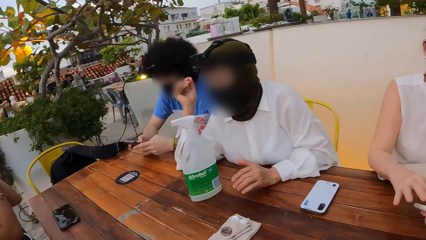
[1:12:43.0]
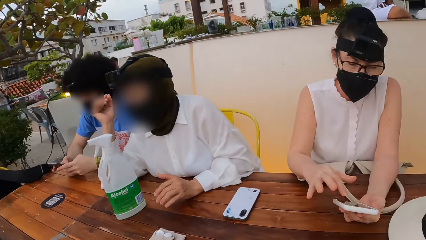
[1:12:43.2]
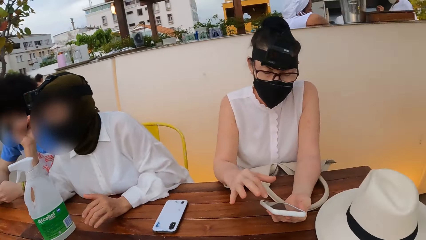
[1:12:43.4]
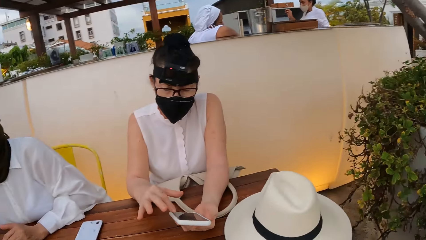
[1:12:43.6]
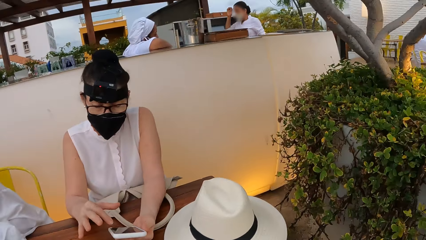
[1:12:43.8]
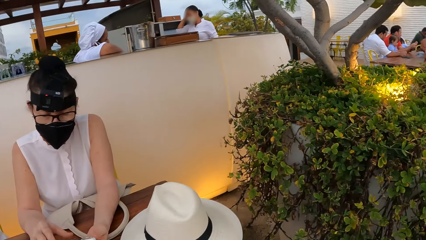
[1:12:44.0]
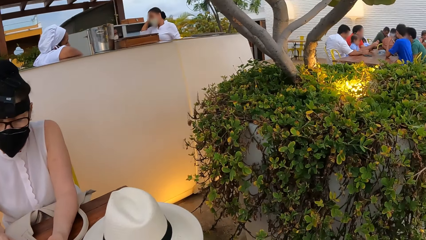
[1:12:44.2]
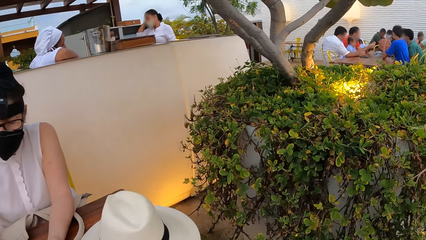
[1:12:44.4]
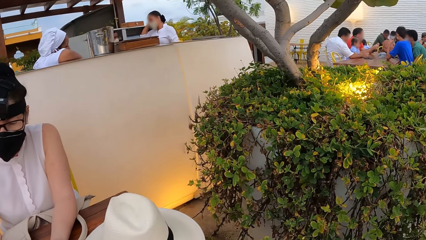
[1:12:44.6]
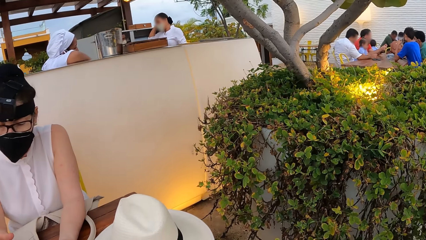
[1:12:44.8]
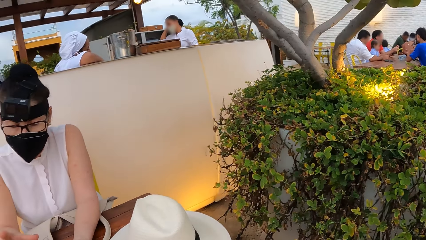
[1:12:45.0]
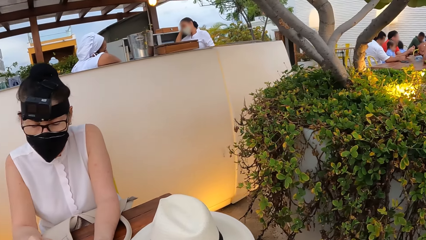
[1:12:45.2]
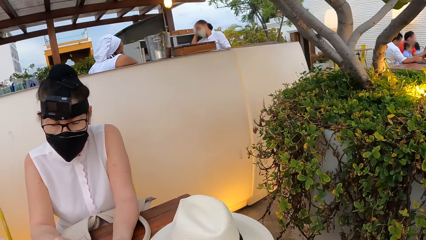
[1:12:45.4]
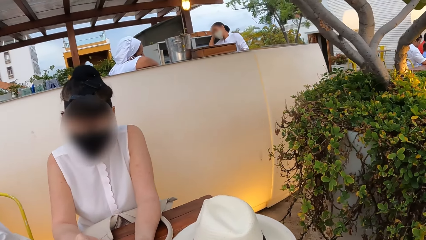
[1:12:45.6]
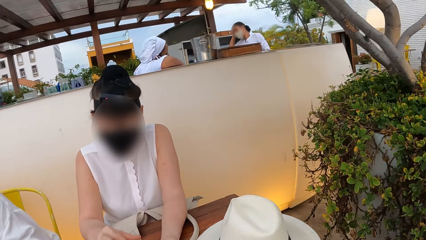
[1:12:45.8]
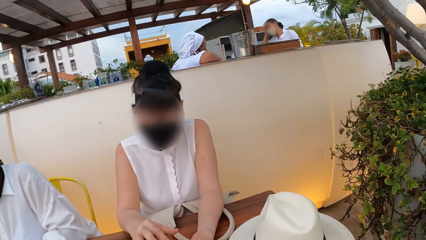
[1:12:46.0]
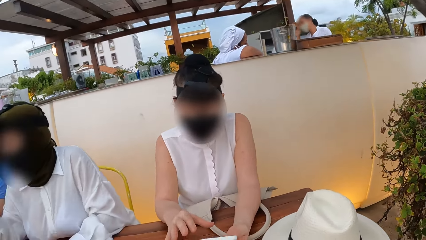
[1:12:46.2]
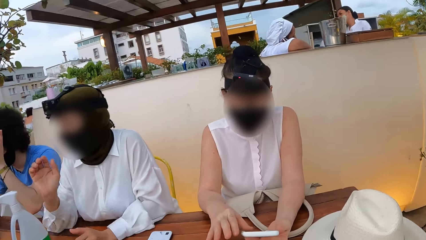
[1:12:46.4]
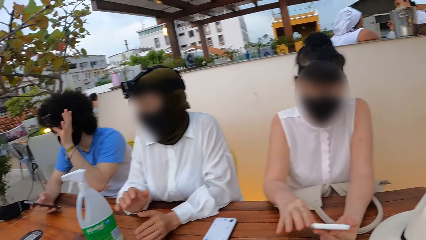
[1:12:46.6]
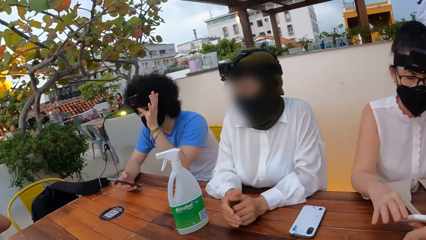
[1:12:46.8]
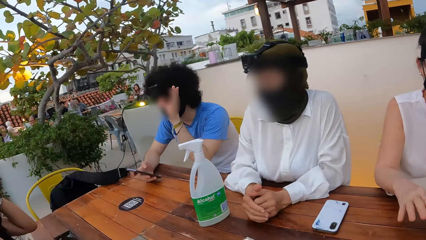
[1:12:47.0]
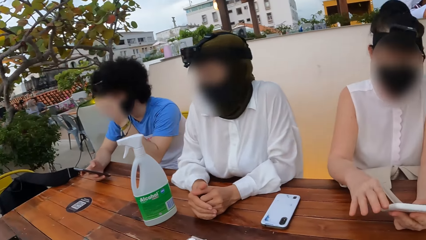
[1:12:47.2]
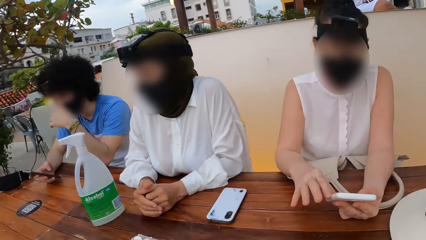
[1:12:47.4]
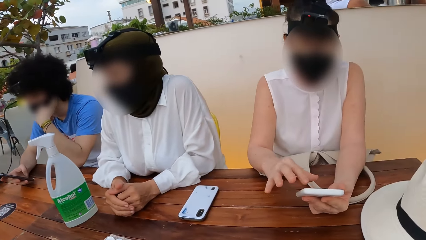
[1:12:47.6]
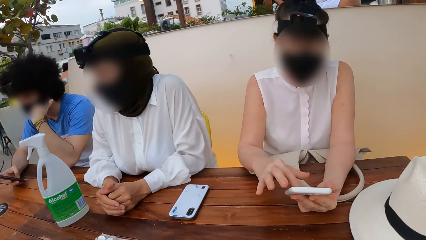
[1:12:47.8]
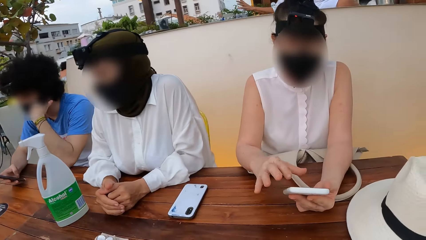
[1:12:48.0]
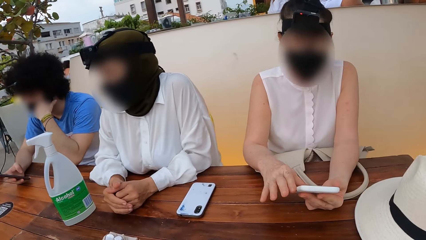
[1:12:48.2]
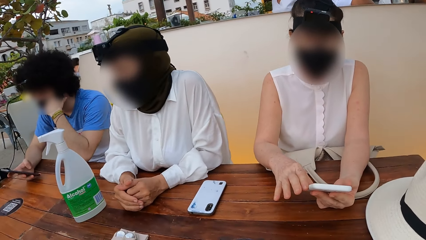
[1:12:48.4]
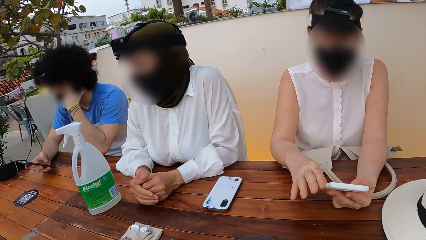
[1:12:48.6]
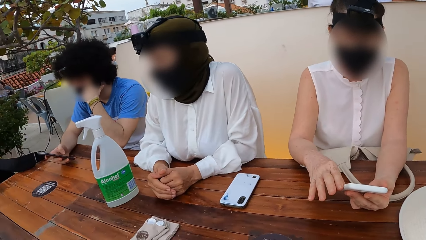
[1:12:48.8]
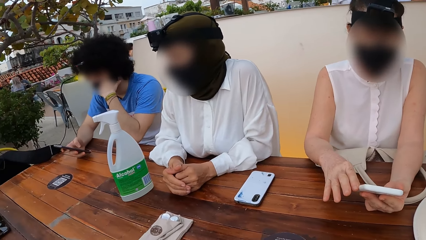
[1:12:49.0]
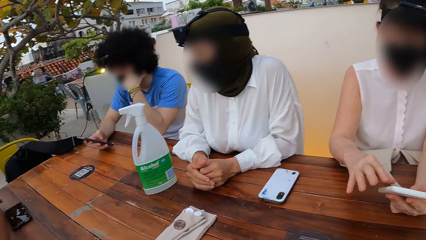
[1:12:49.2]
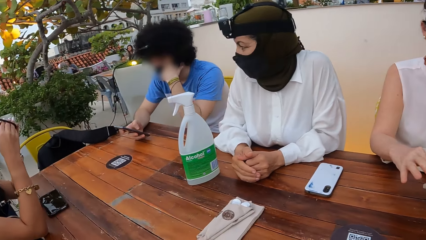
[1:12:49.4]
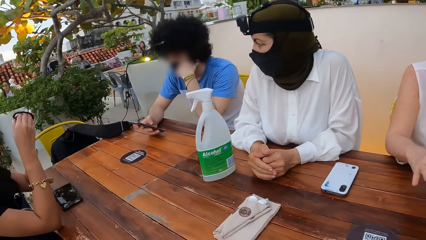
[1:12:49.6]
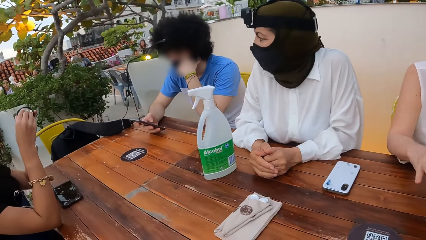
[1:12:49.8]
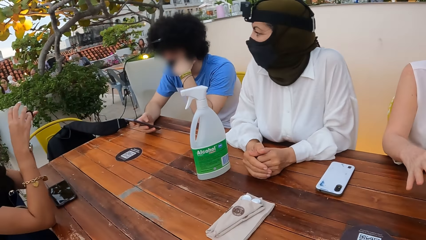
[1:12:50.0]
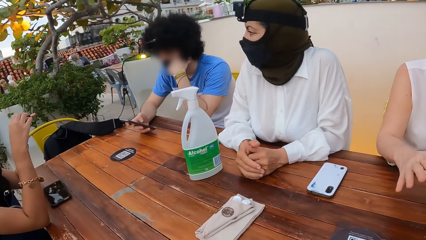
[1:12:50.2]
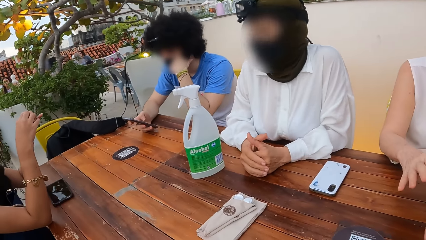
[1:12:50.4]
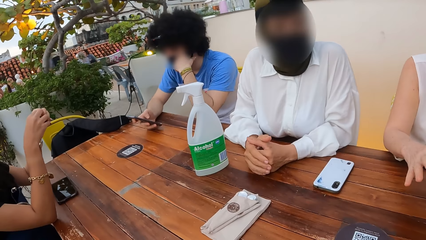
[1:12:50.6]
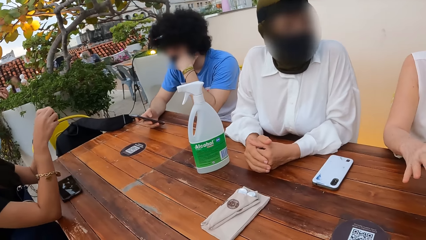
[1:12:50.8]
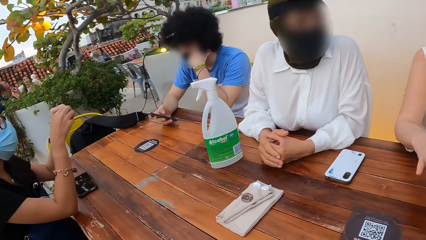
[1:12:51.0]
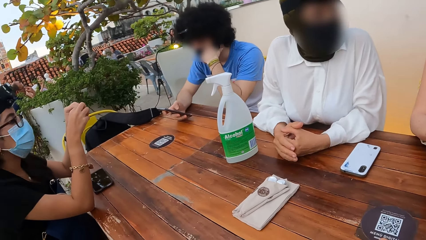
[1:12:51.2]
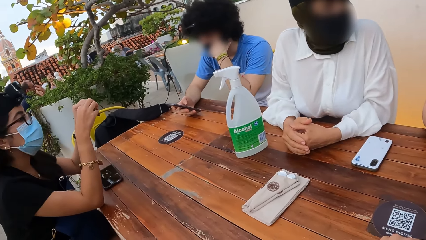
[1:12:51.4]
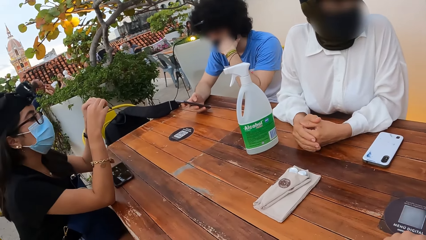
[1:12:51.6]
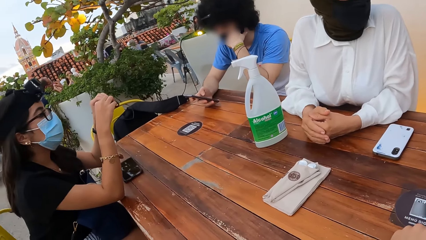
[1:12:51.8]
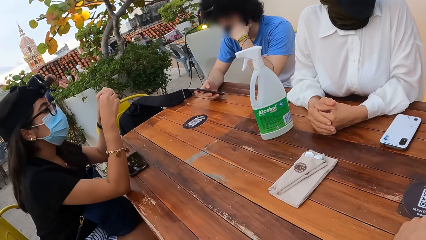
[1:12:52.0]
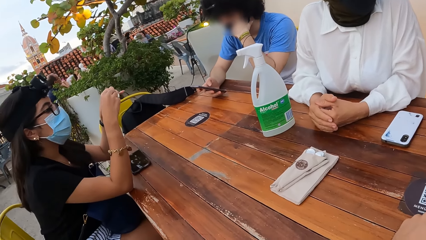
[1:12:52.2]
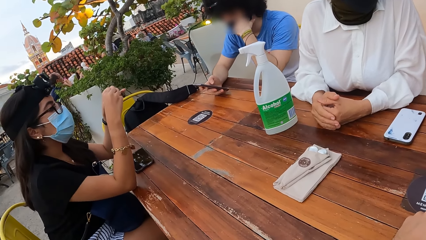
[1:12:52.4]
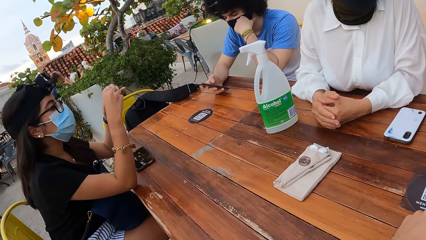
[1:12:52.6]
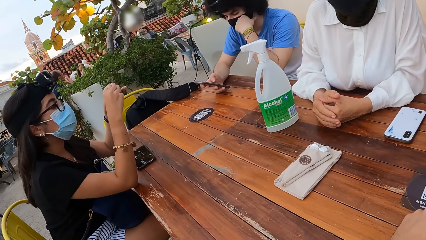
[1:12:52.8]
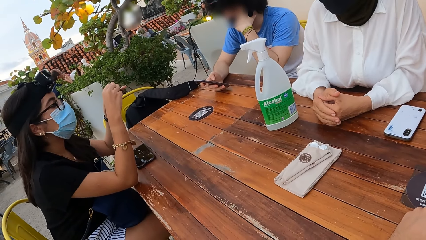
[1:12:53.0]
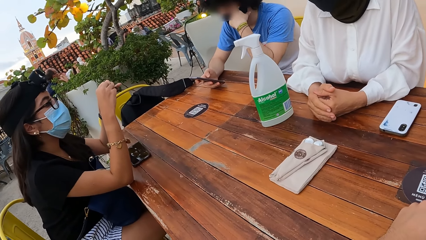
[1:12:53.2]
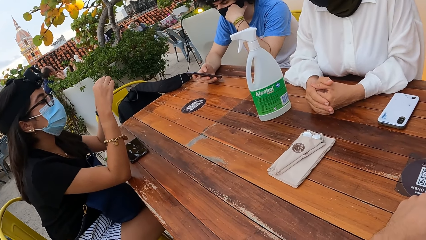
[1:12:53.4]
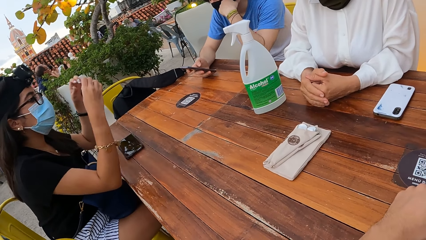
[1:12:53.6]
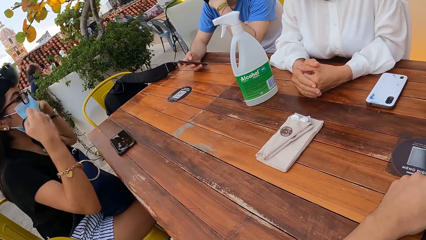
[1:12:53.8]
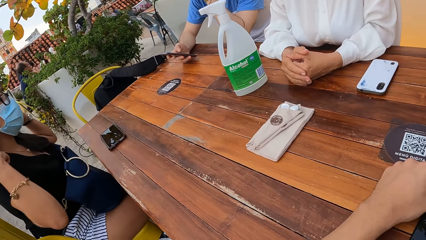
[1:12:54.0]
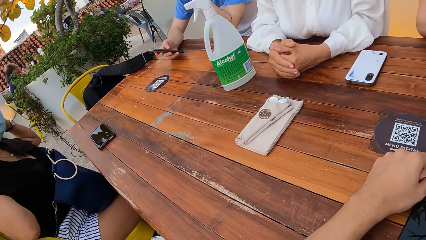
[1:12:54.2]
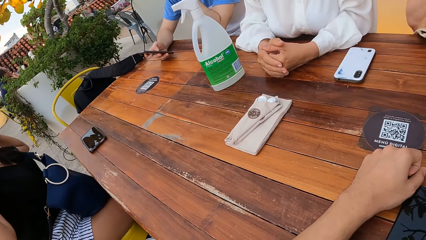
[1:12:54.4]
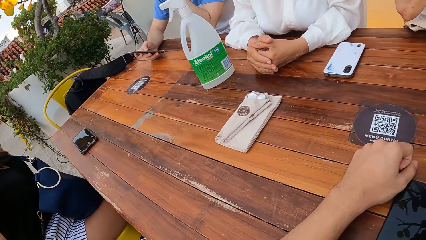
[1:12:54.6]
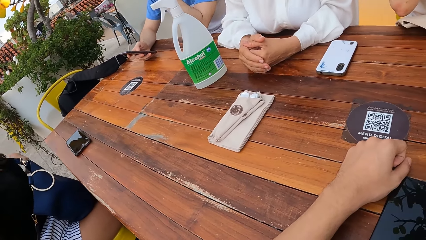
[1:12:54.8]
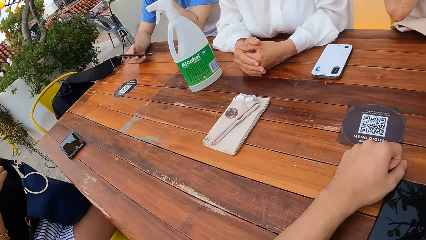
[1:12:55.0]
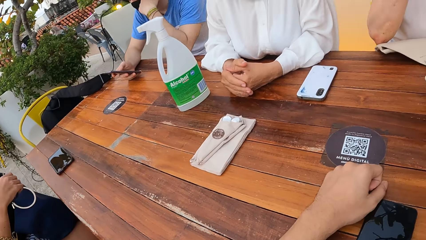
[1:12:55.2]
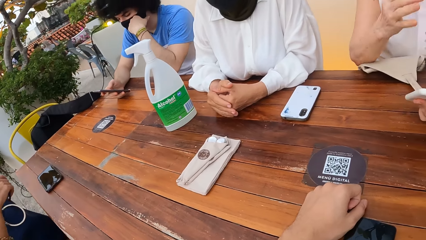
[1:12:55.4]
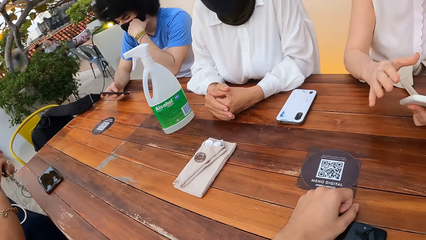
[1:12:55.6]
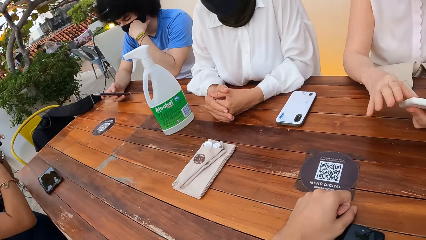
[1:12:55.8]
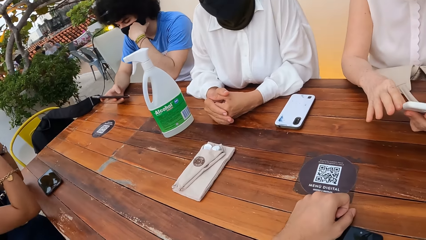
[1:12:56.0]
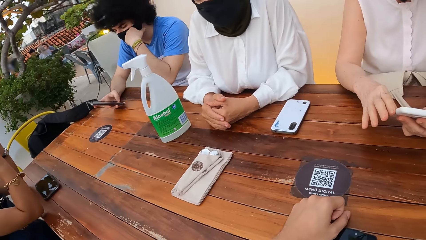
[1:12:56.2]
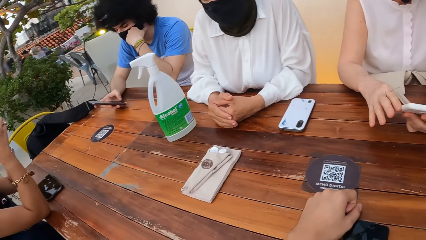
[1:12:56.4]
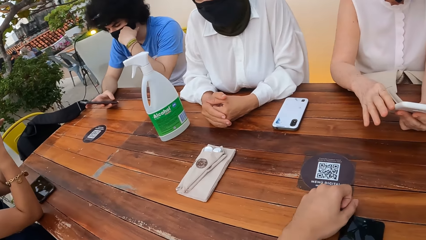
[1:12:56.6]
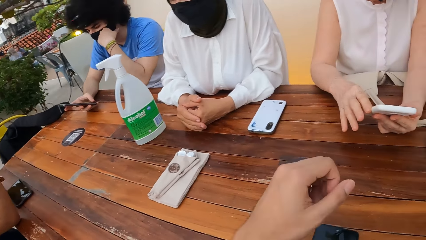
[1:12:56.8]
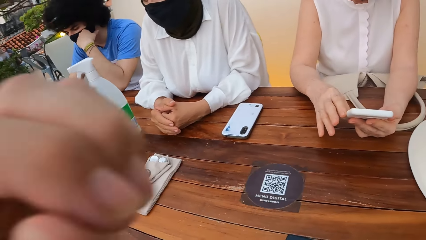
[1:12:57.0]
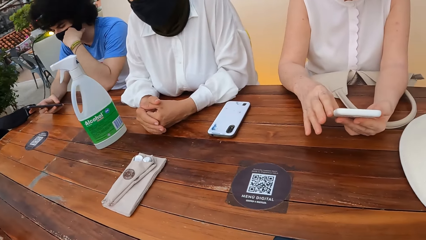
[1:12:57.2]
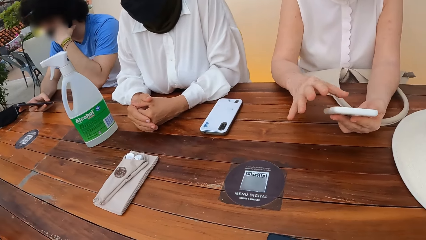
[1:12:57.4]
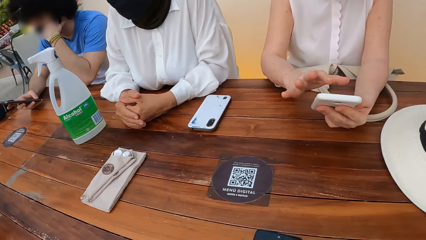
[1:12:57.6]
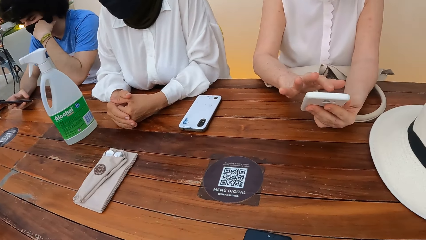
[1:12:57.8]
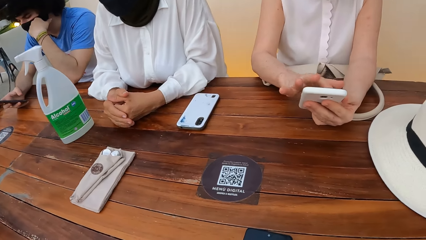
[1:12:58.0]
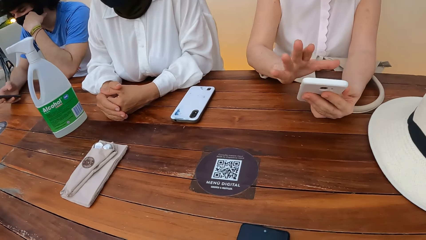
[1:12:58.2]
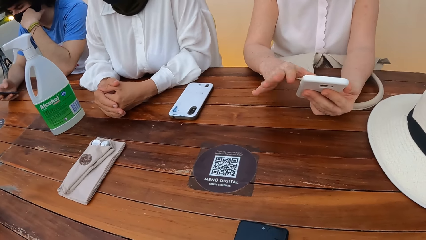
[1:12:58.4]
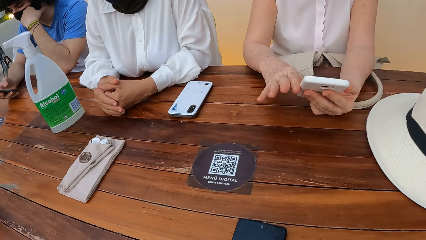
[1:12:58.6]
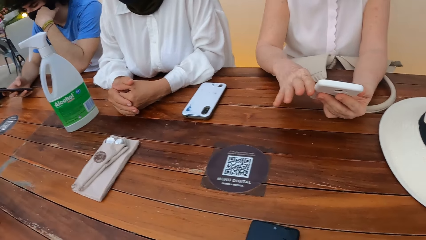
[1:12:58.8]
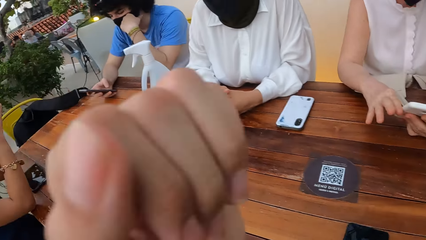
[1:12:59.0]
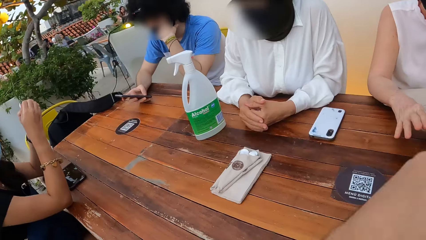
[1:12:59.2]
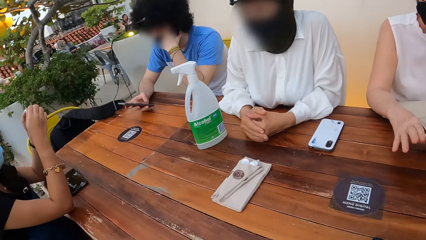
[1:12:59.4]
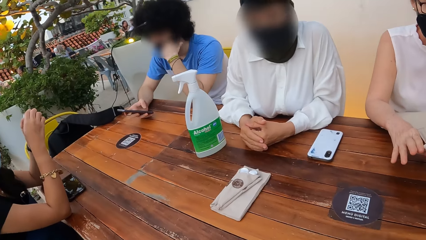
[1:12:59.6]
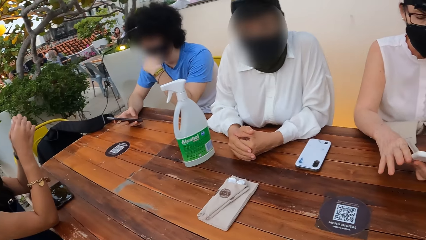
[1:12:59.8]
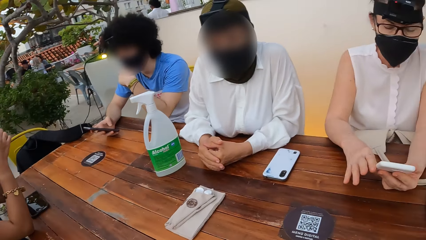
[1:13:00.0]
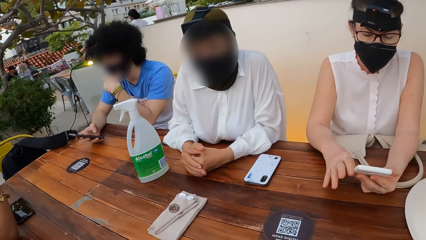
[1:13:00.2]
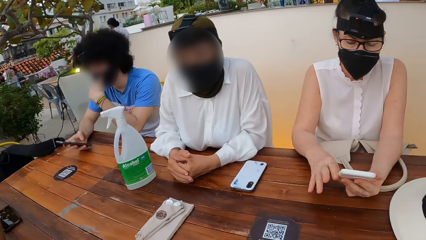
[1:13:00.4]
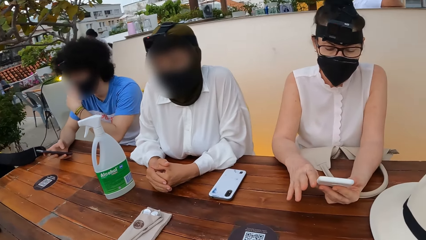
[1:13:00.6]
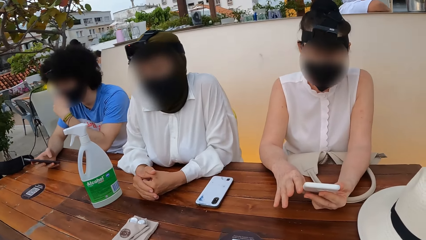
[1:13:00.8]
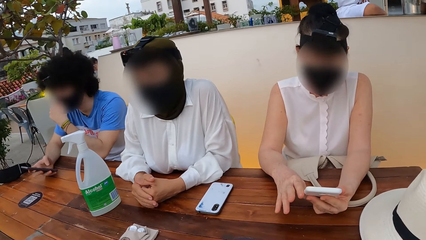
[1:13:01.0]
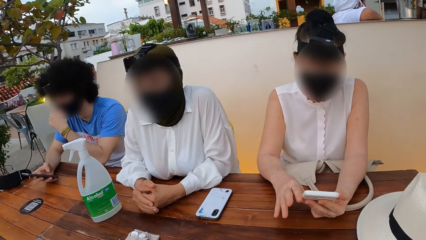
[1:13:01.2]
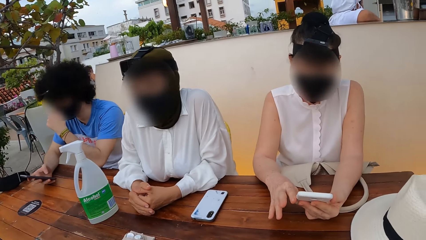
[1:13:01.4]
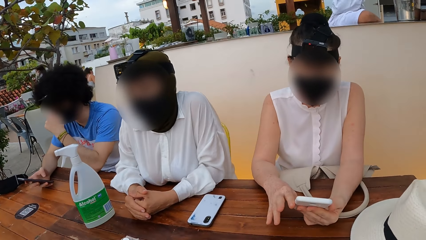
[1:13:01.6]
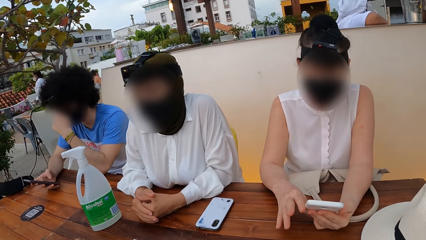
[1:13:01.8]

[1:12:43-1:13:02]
A person uses a smartphone. The camera wearer stares around. Another person interacts with a third person. The first person stares at the phone. The third person holds a hair band. The second person interacts with the third person. The camera wearer raises an arm. The first person operates the phone. The camera wearer lowers the arm.
